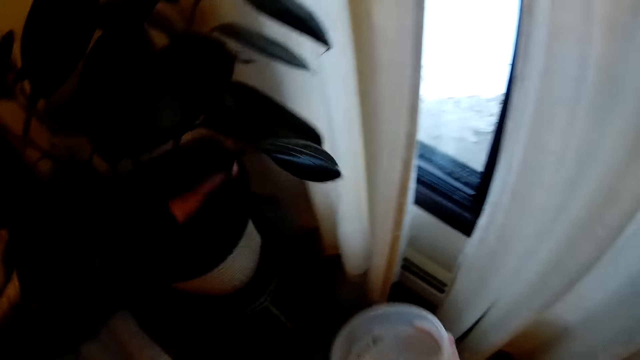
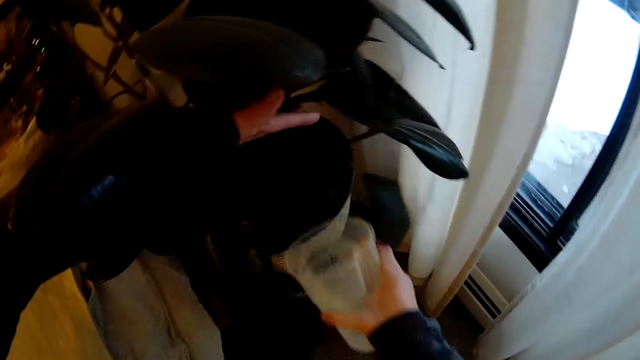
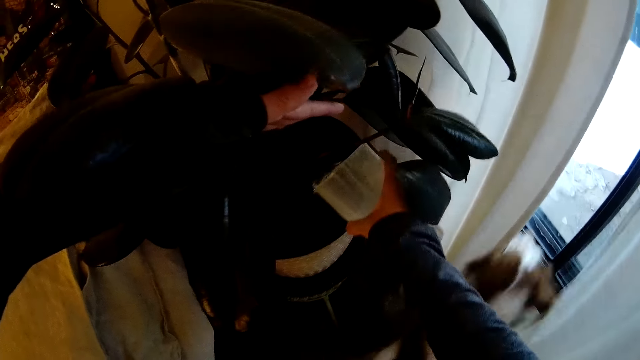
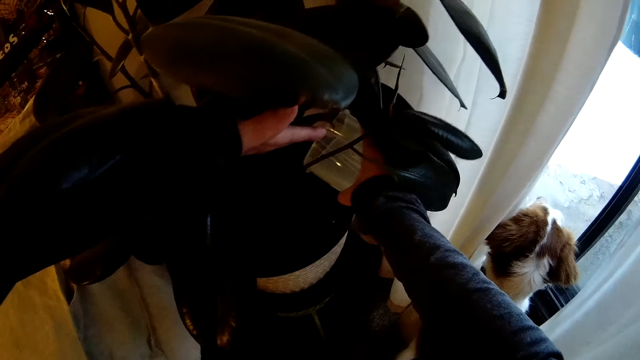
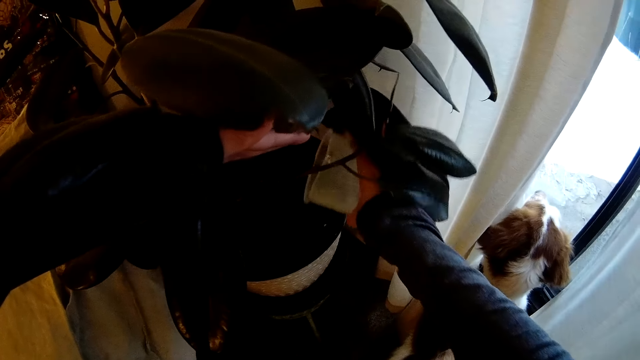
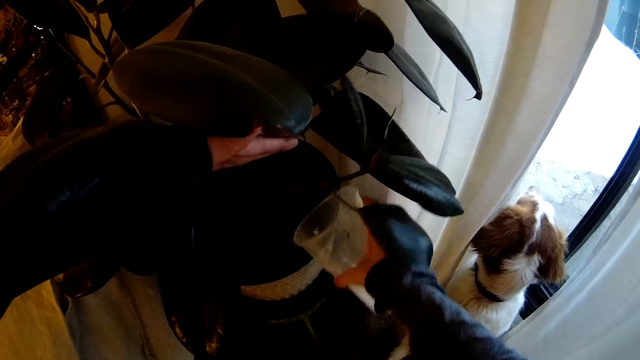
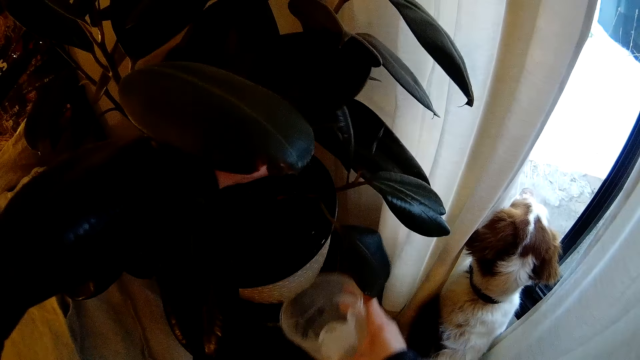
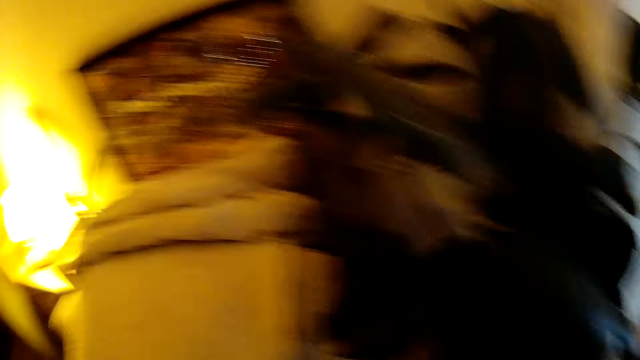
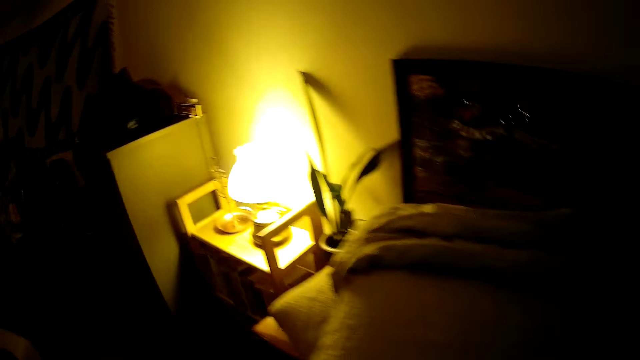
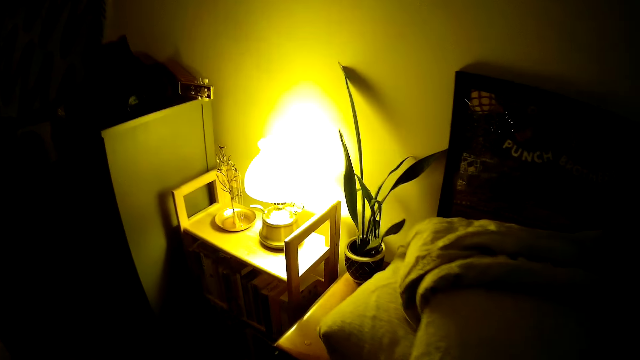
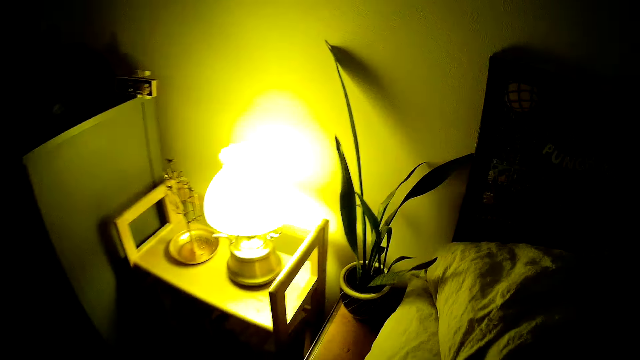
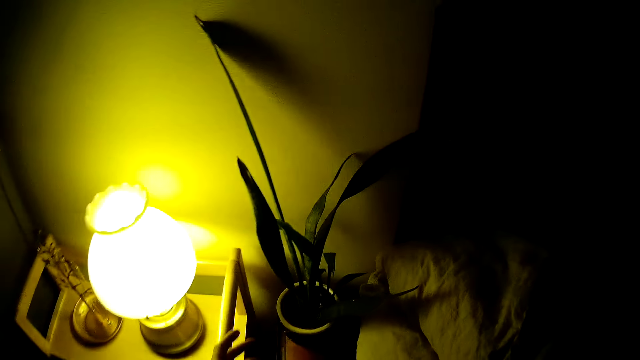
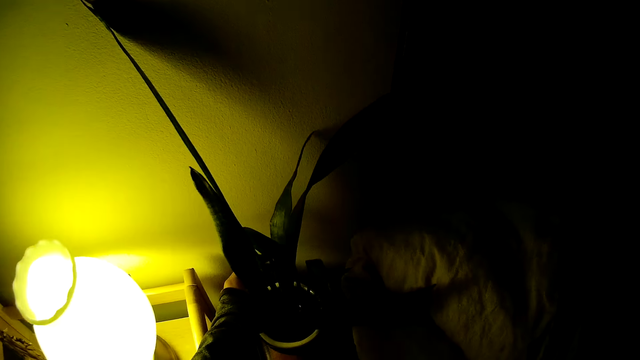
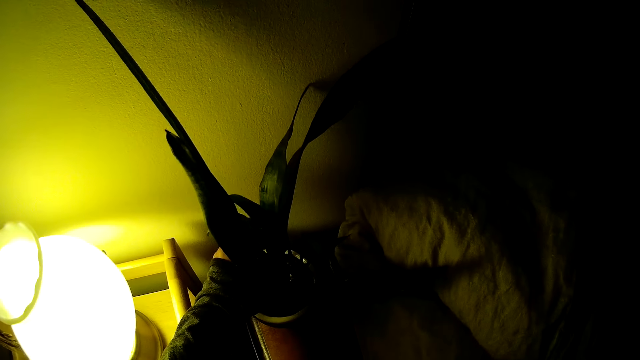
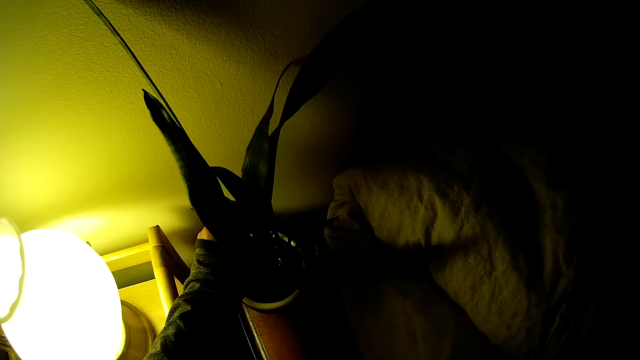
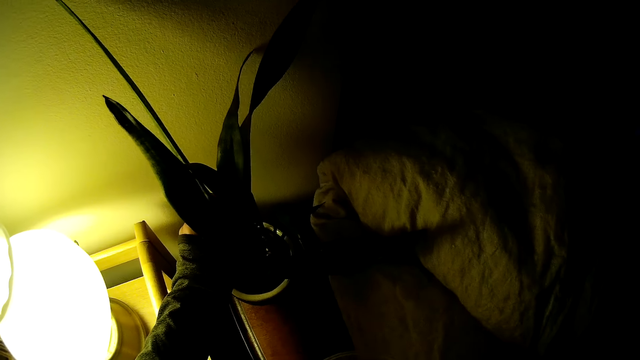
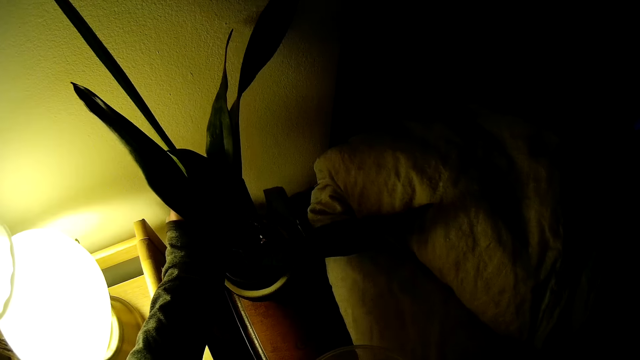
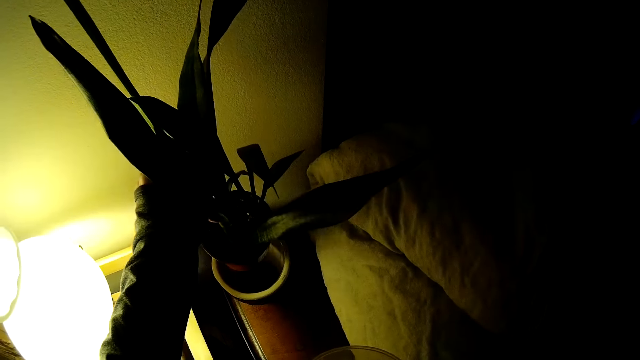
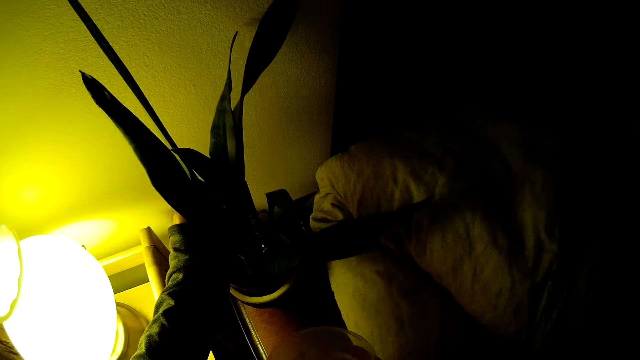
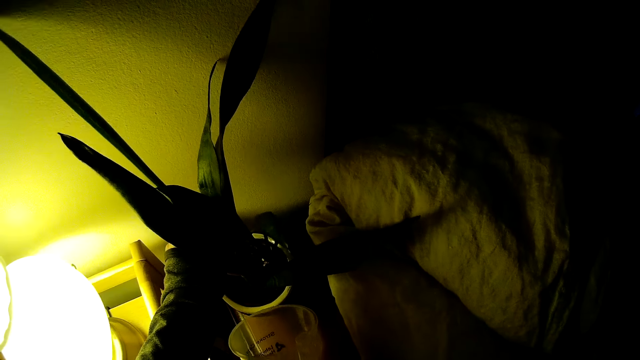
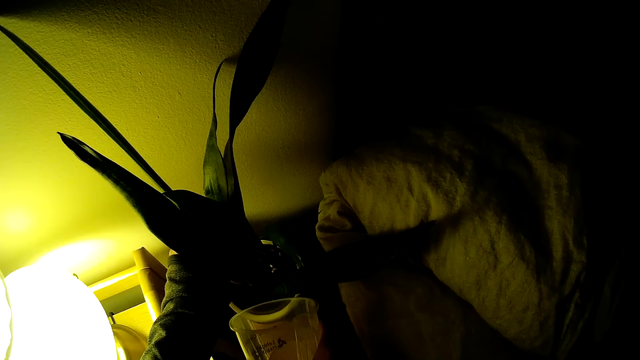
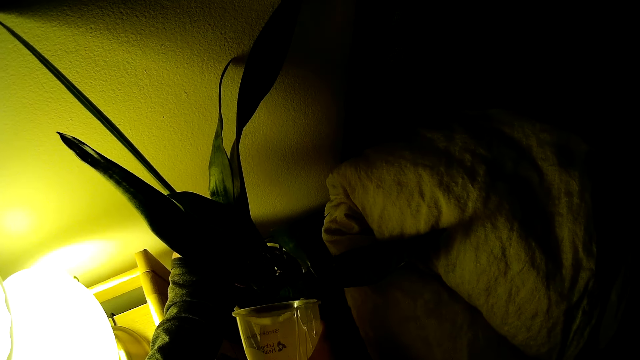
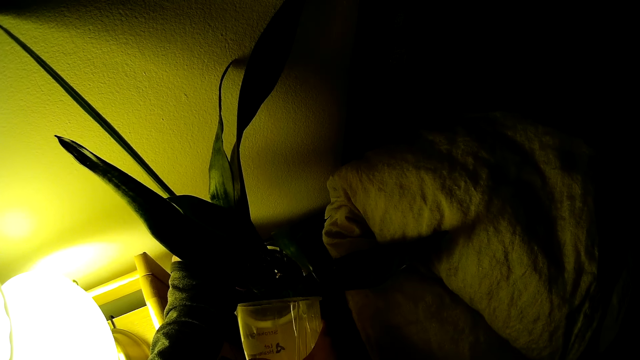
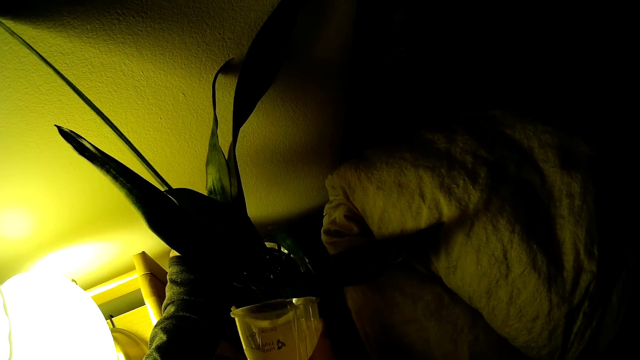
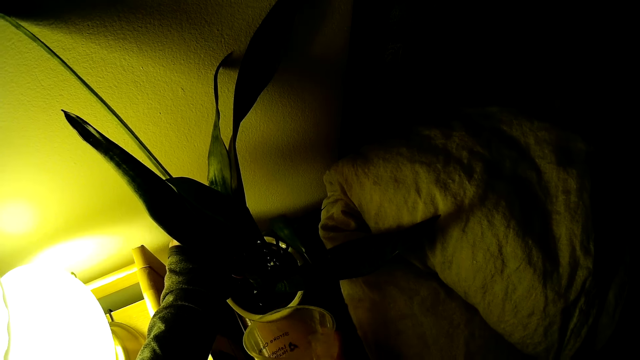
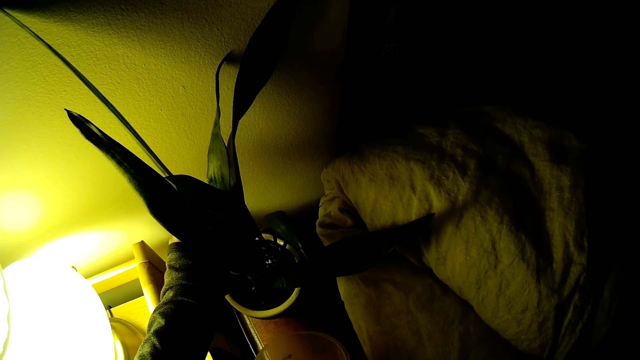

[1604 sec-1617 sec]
The camera wearer lifts the leaves with her left hand. She pours water in the flower pot with her right hand. She walks around a room. She lifts the leaves or plant with her left hand. She puts down the plant. She pours water in the flower pot with her right hand.

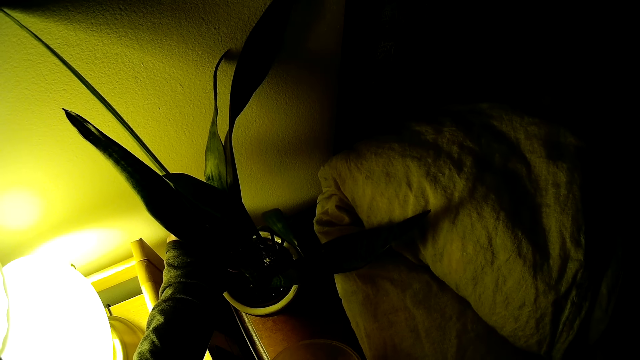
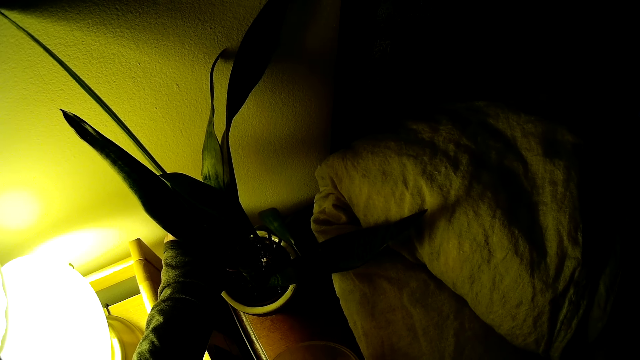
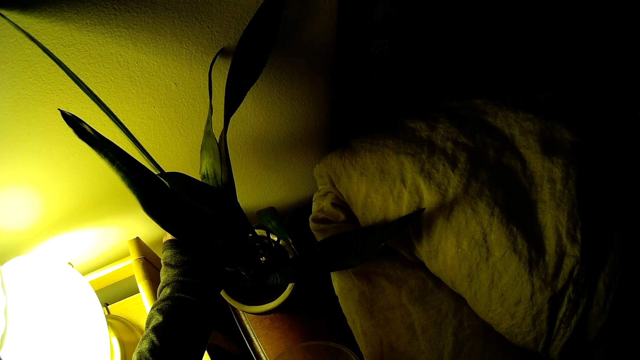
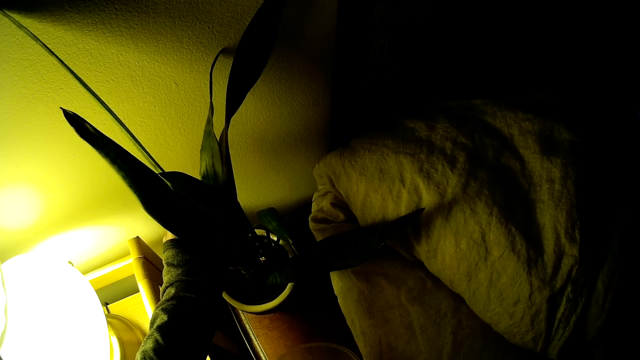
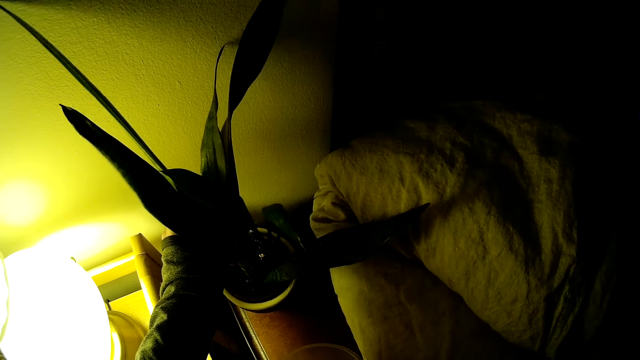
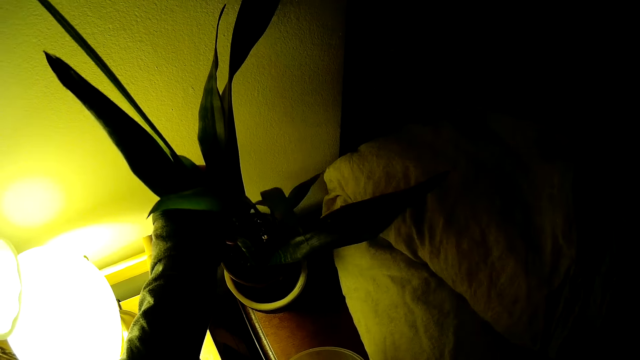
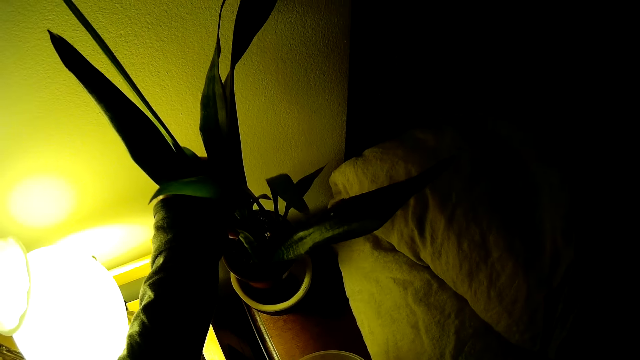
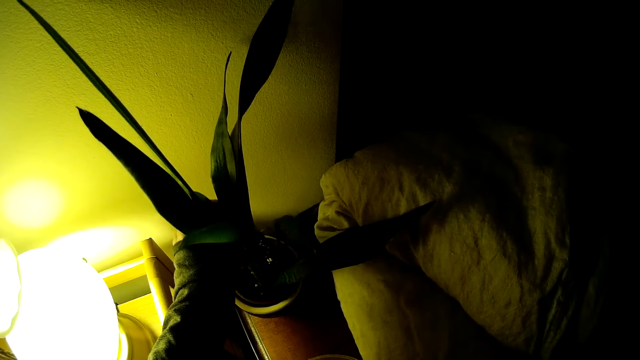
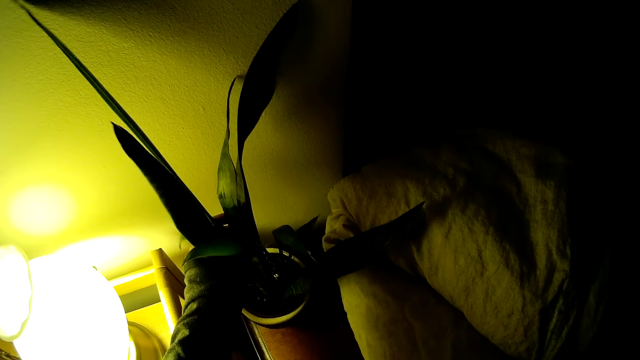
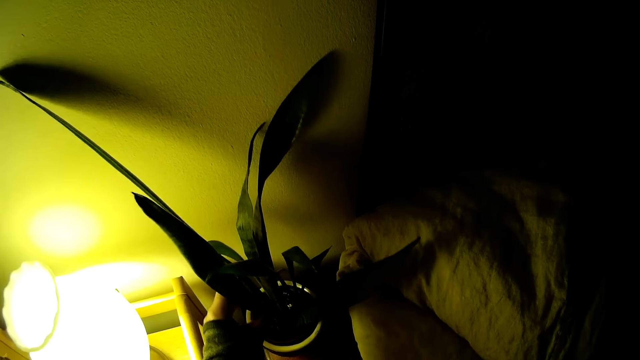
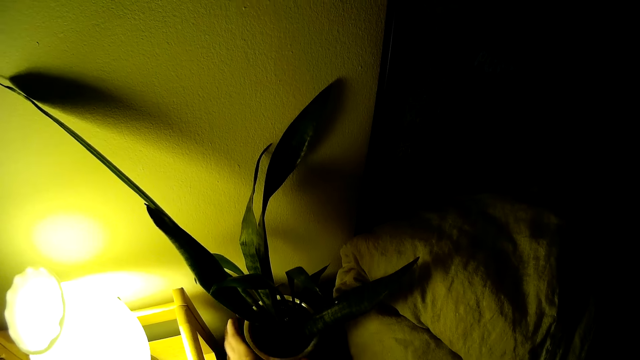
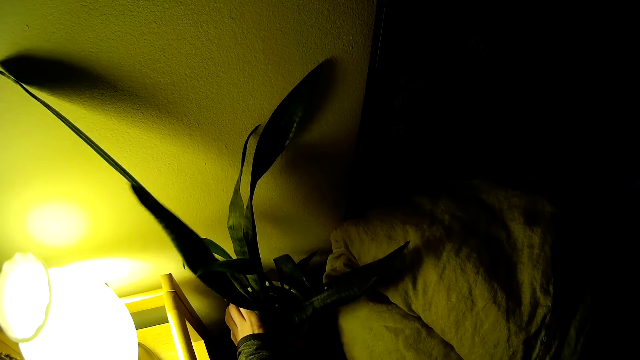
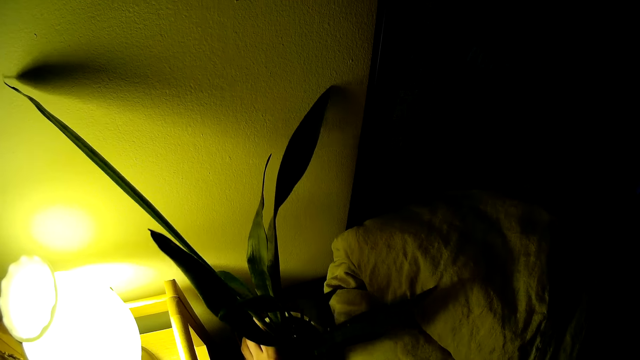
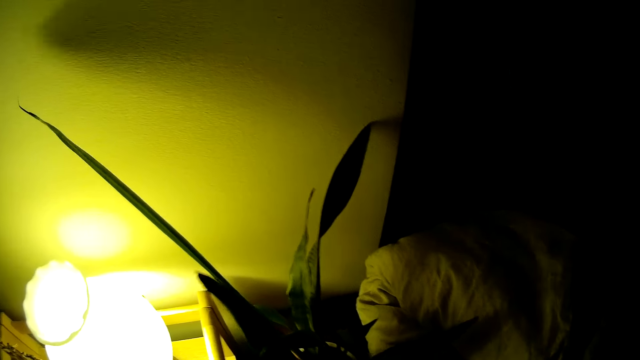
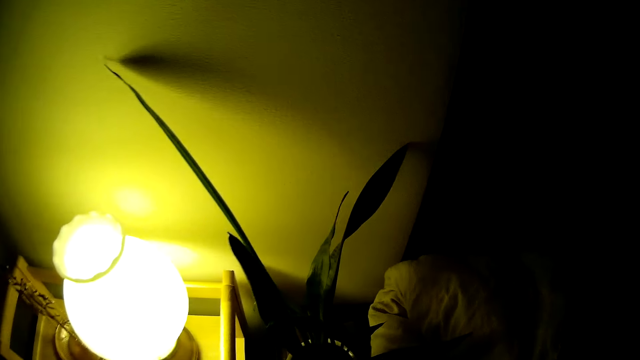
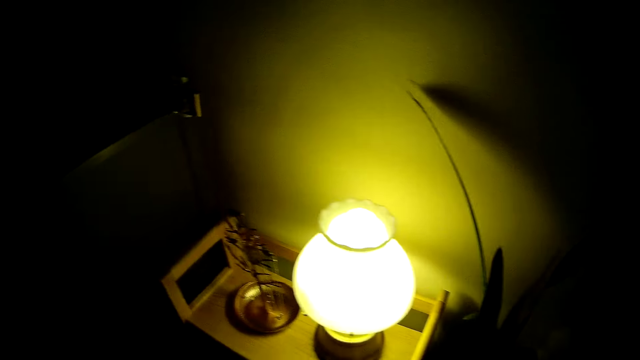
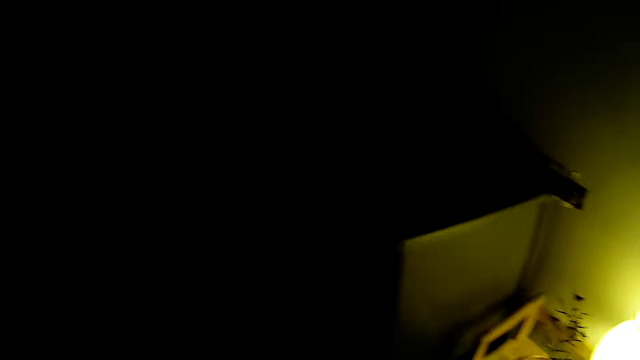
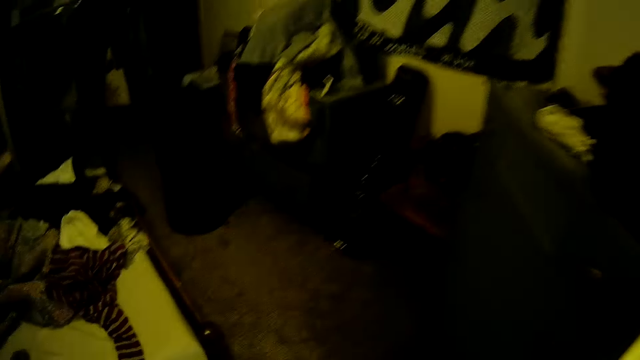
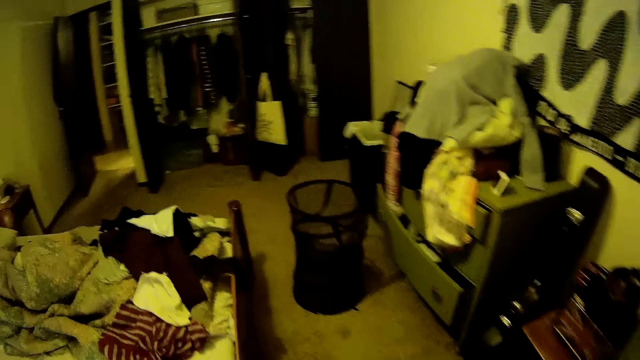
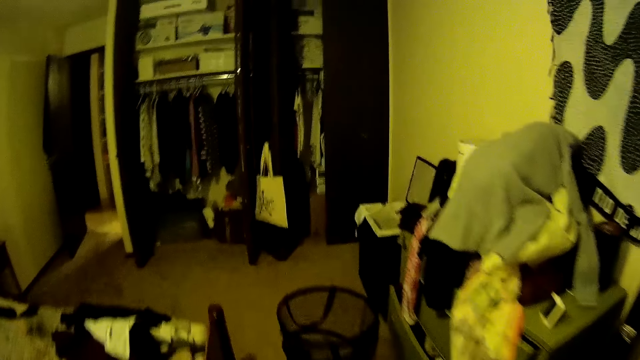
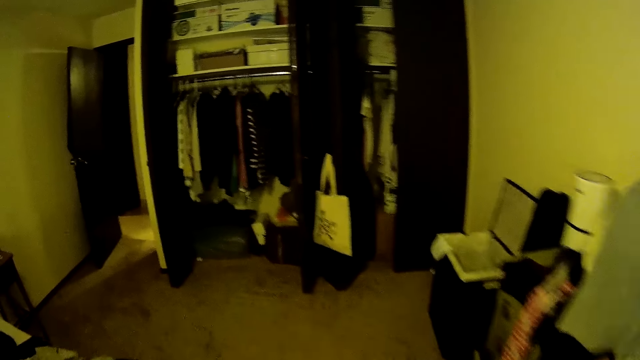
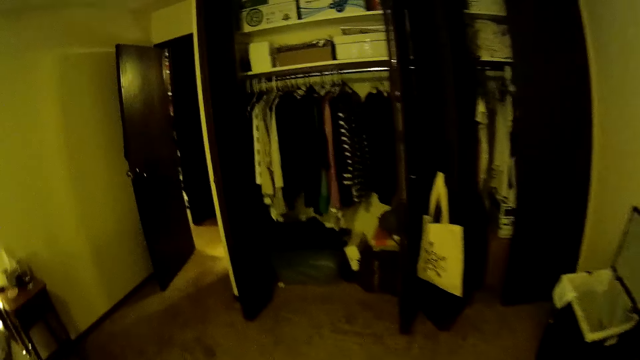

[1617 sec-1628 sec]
The camera wearer lifts the leaves or plant with her left hand. She puts down the plant. She moves the plant. She walks around a room.
